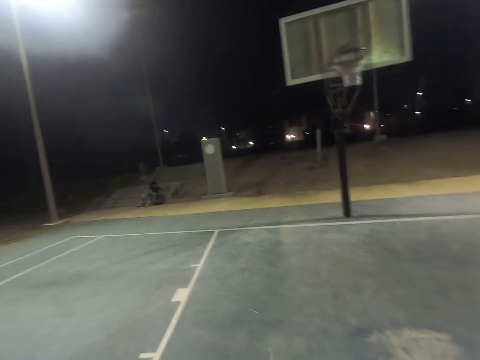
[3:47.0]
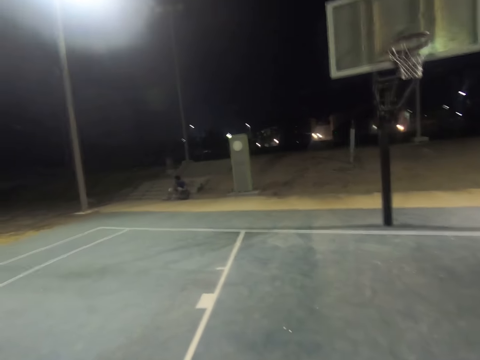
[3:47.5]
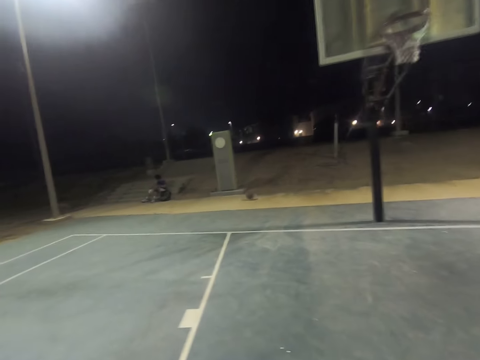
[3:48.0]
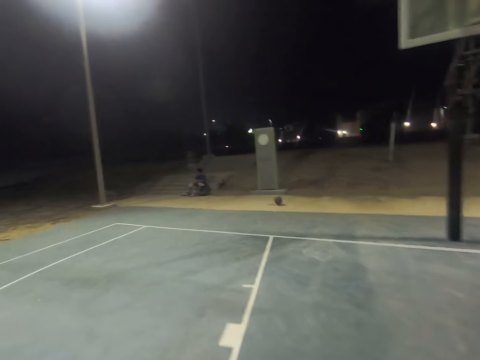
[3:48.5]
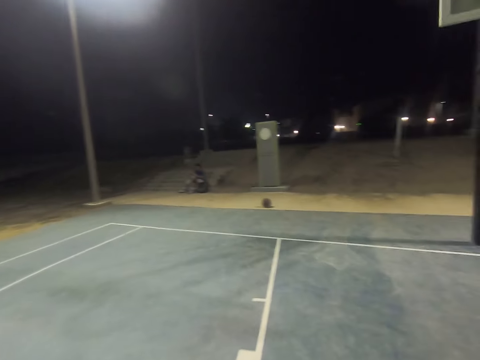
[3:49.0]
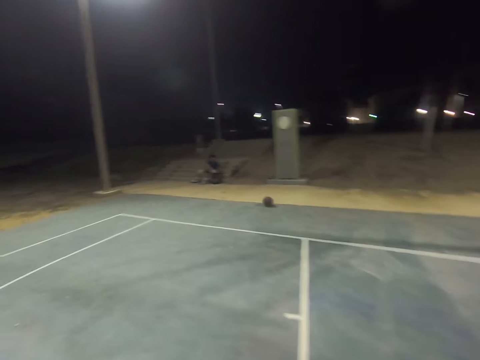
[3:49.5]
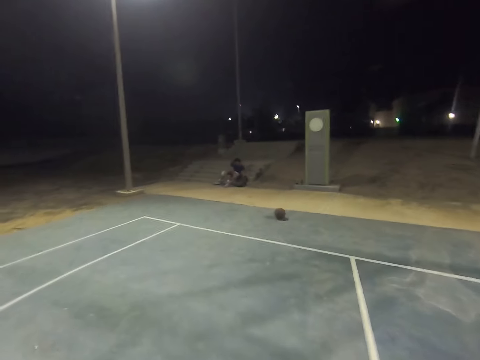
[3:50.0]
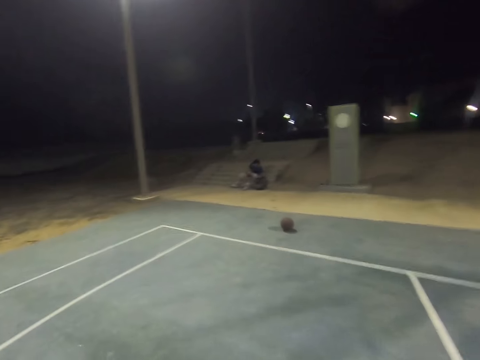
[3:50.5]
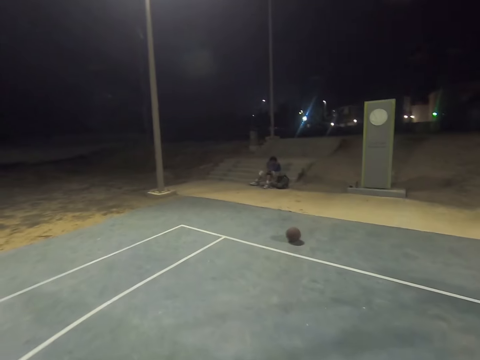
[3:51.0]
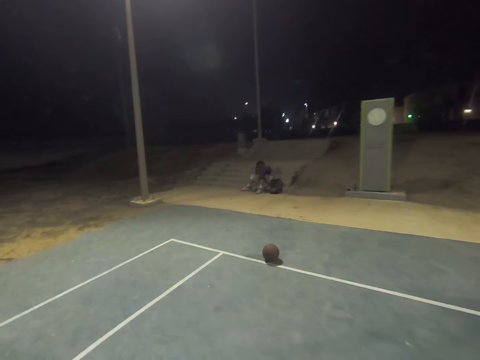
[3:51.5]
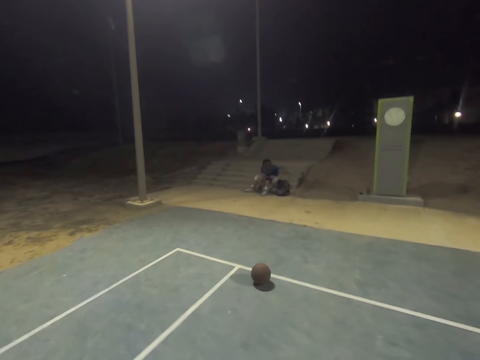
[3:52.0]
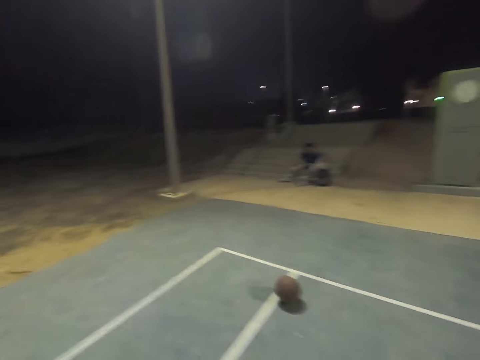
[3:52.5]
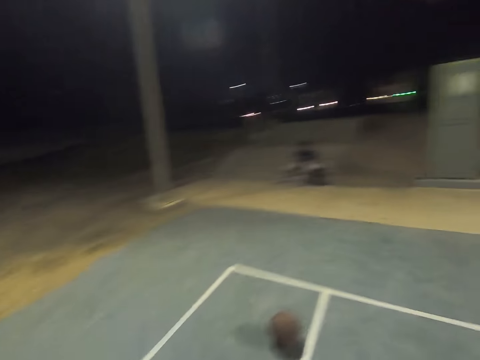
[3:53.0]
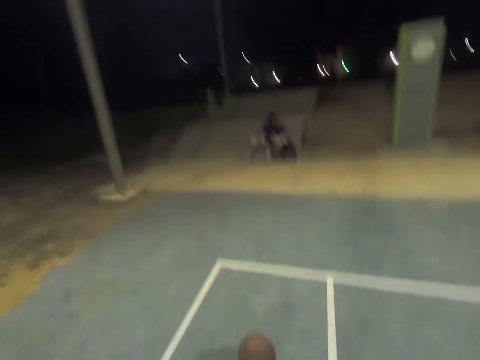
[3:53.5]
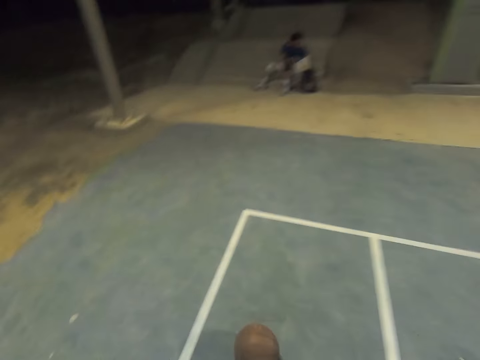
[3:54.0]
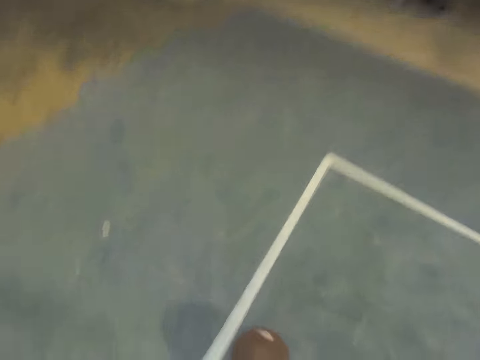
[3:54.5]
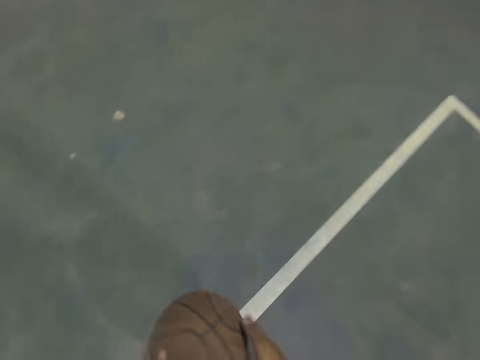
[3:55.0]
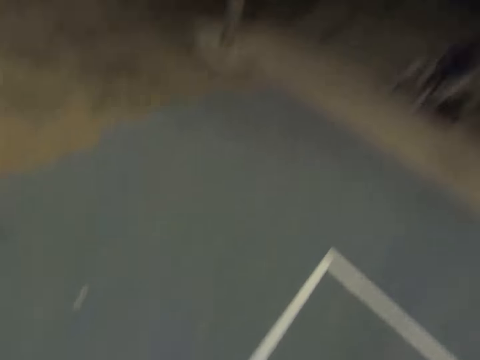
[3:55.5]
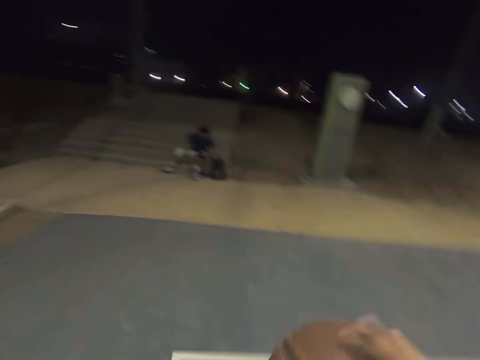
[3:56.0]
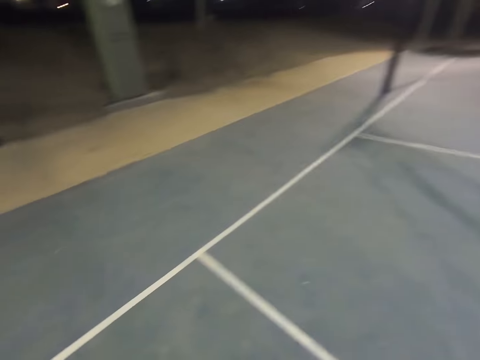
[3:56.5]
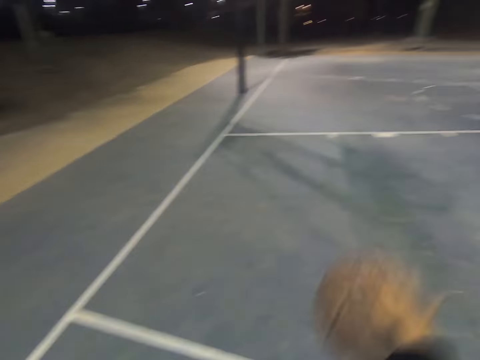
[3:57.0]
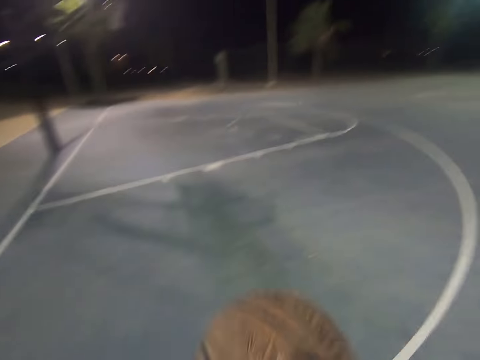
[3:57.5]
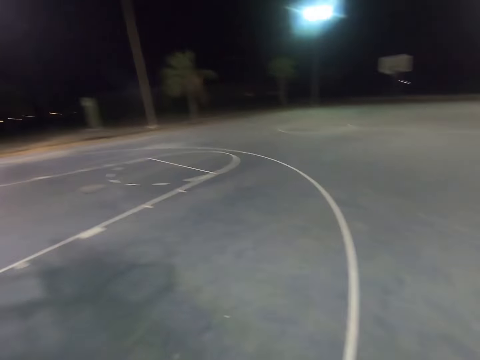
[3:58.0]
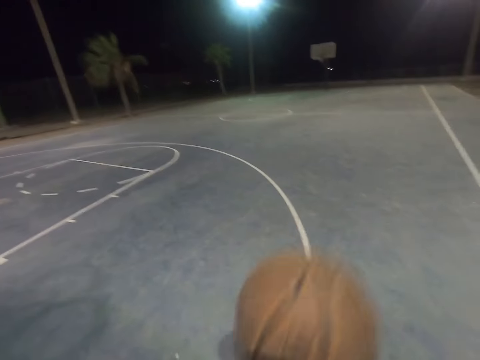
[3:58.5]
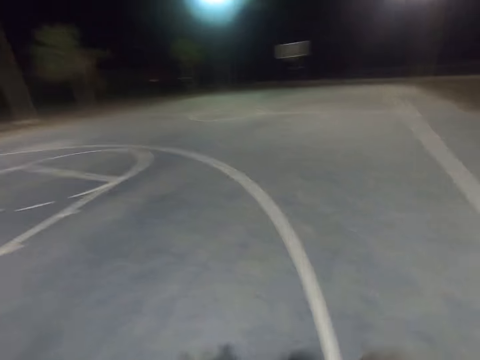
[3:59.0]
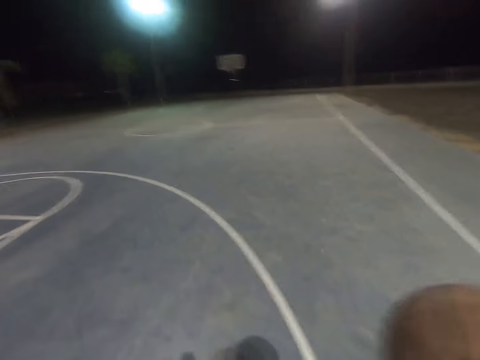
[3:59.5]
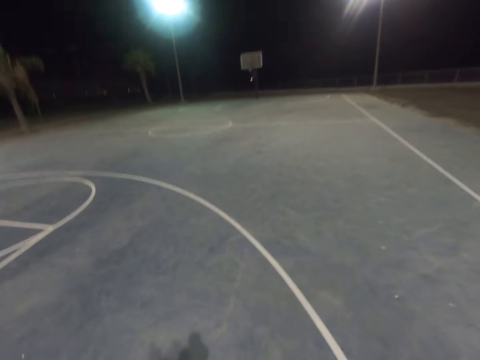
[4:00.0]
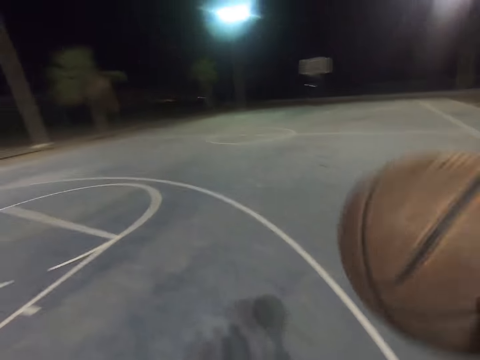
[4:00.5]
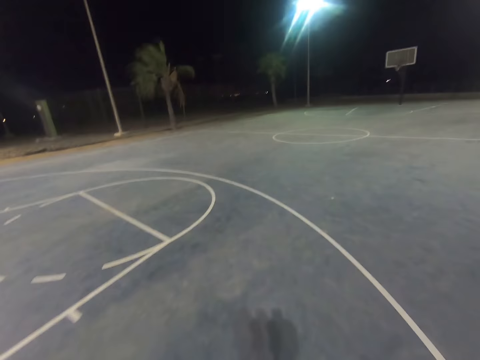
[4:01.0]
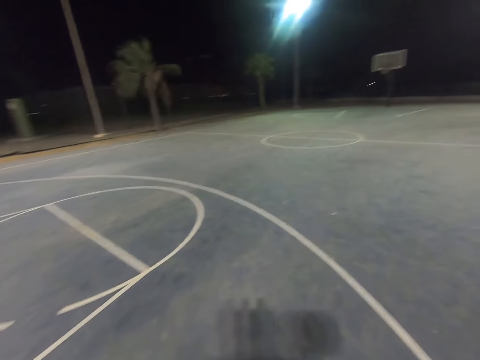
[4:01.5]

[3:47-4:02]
A man returns something to the back bag. The camera wearer bounces the ball. They bounce the ball again. They play with the ball.

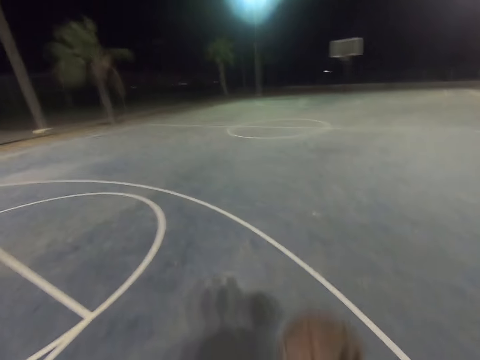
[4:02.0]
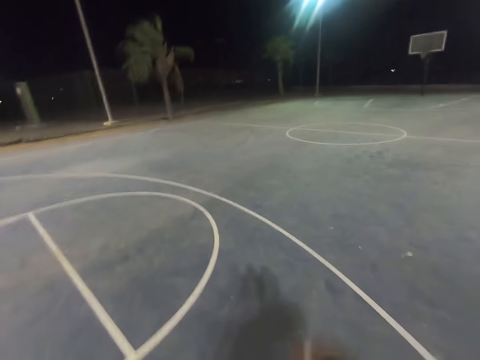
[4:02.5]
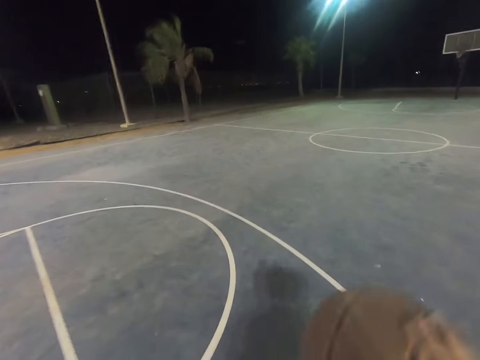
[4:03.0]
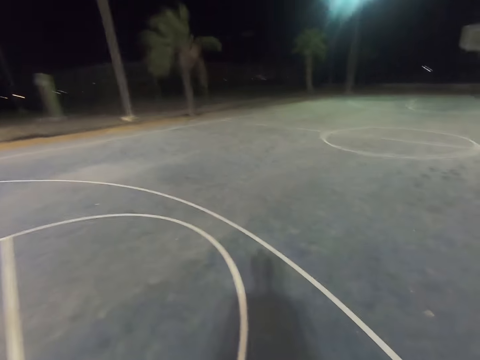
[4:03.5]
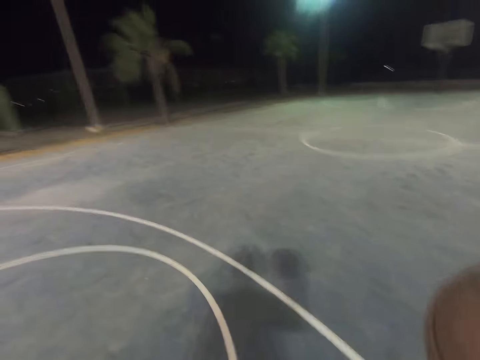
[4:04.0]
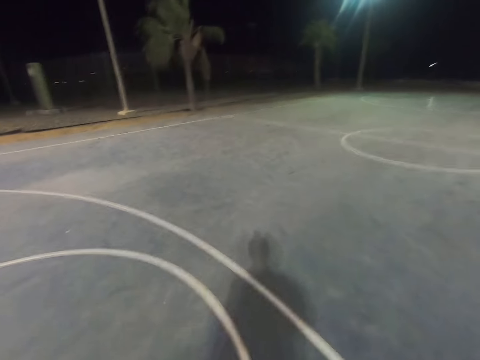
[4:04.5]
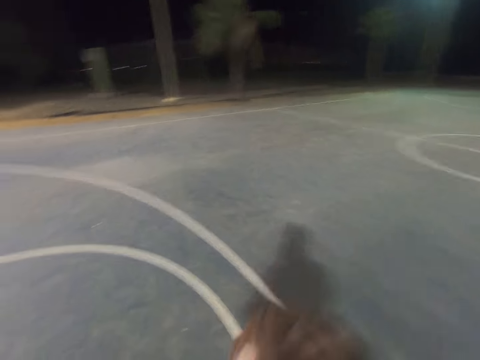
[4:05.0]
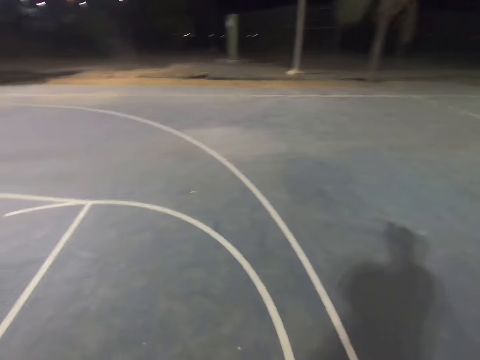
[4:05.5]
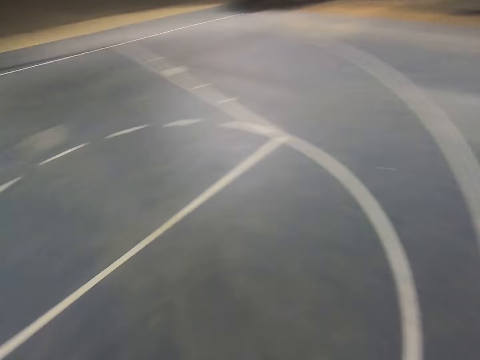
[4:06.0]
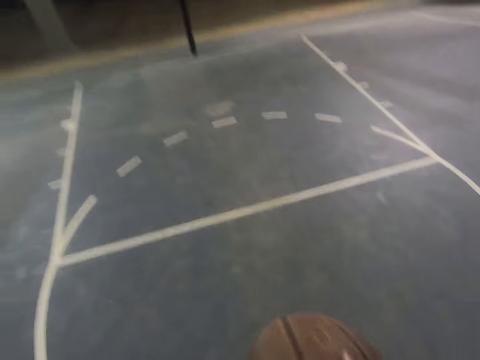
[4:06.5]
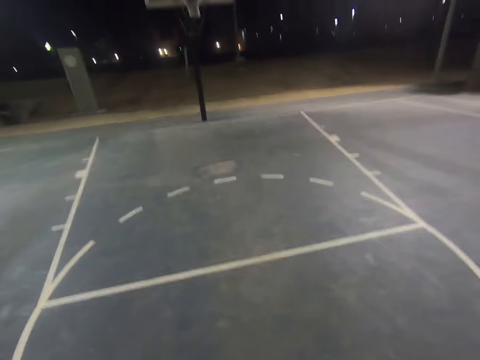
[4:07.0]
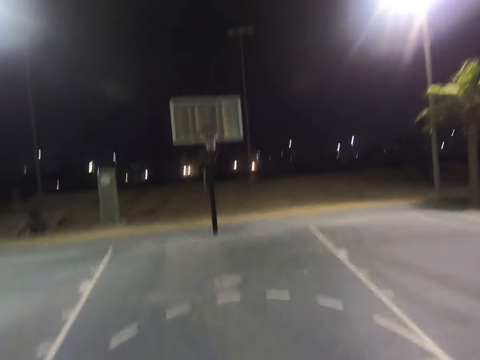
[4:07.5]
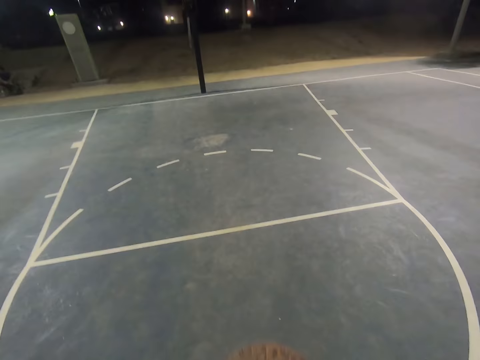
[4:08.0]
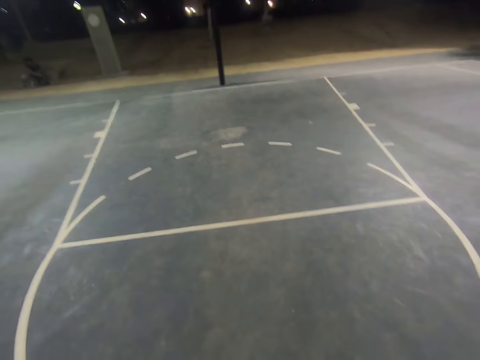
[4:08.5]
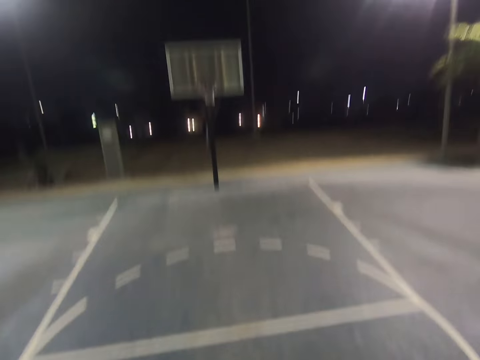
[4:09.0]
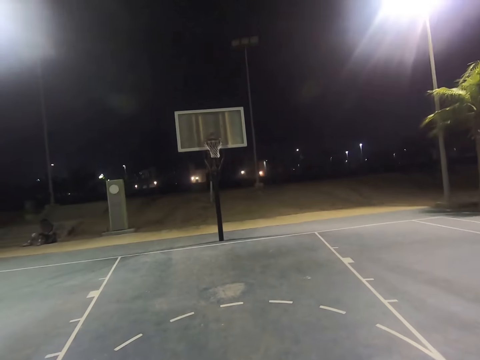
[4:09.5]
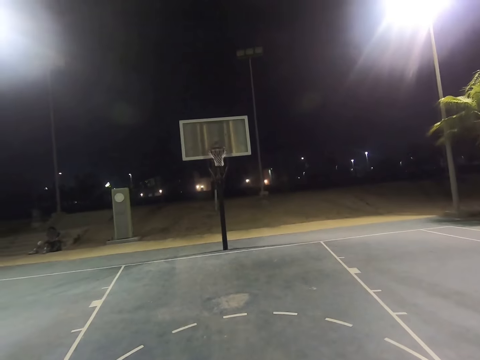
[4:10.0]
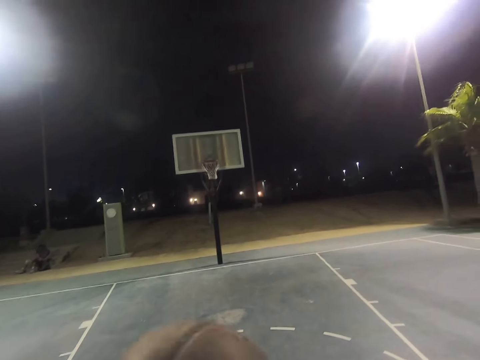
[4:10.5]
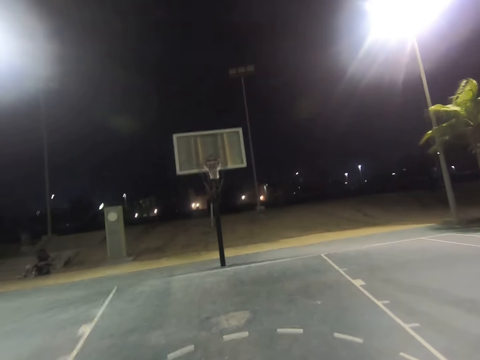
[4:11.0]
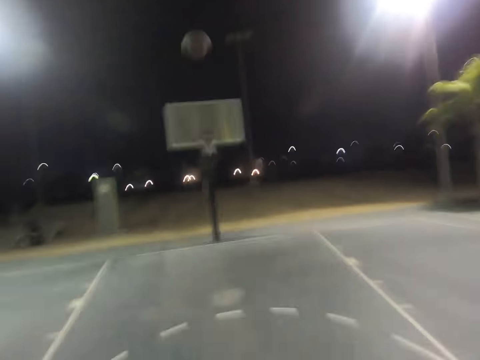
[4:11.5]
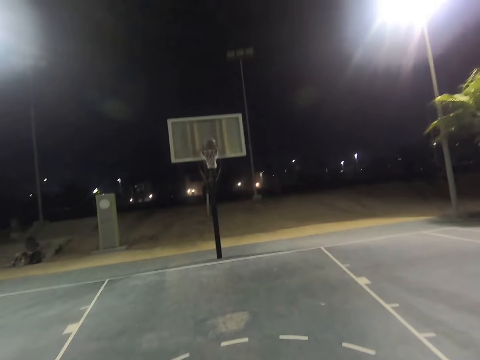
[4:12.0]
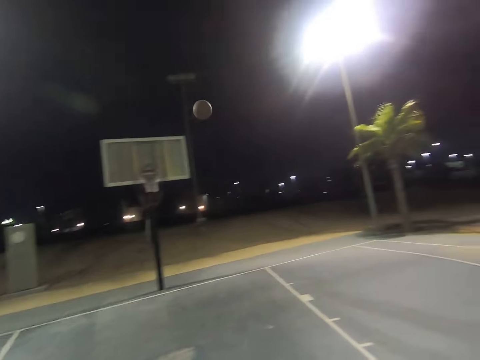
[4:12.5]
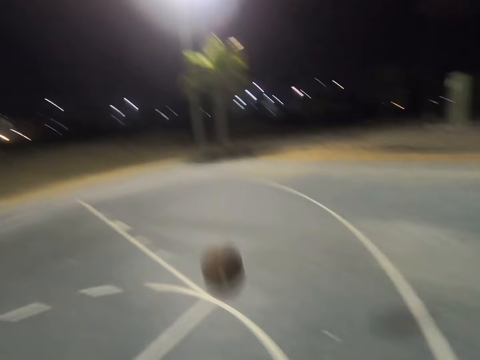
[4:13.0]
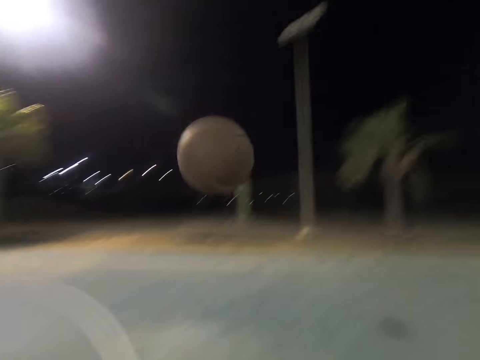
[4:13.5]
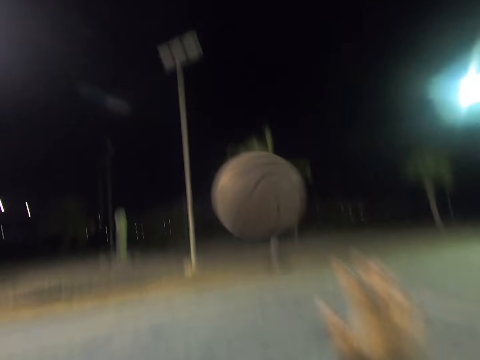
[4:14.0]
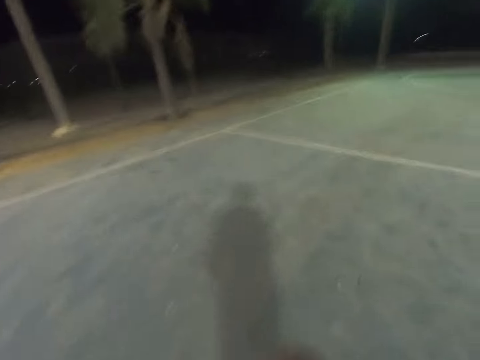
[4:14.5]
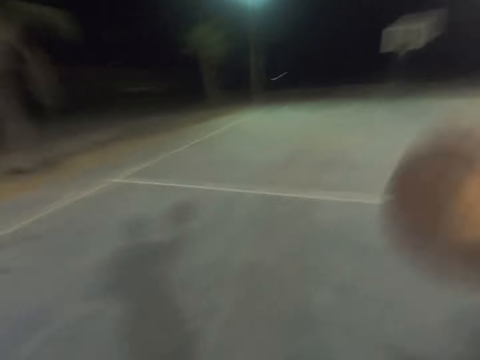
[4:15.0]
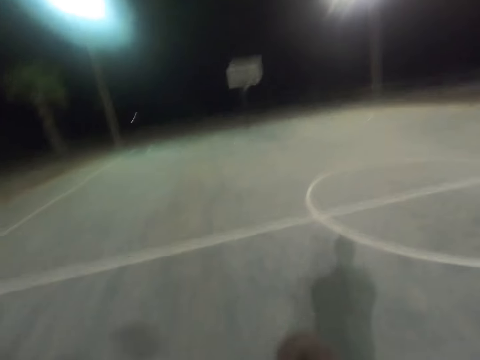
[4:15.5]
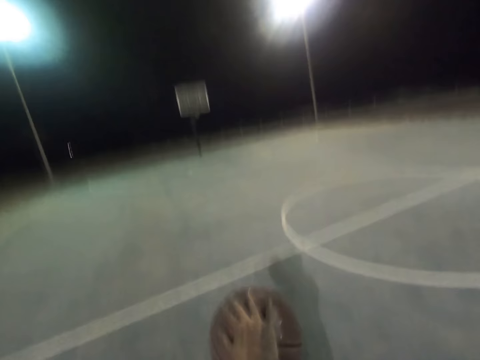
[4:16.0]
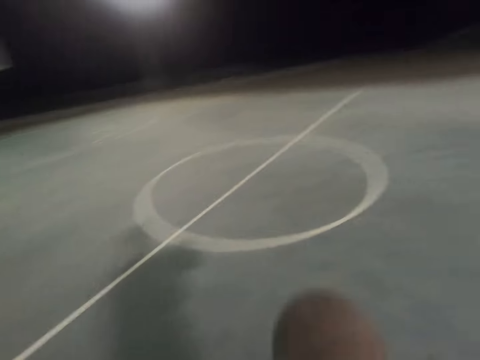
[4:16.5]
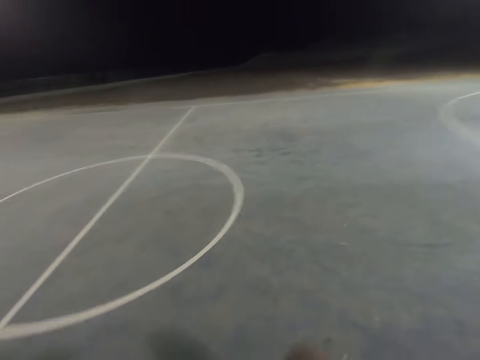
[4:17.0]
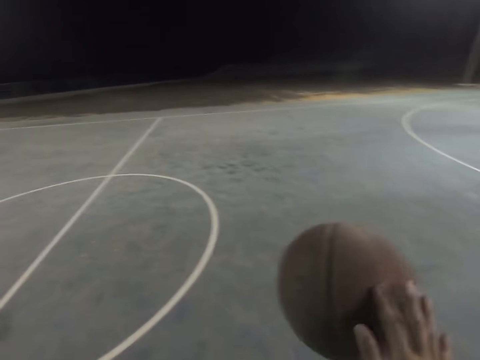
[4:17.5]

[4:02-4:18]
The camera wearer shoots the basketball to the hoop. They bounce the ball.
